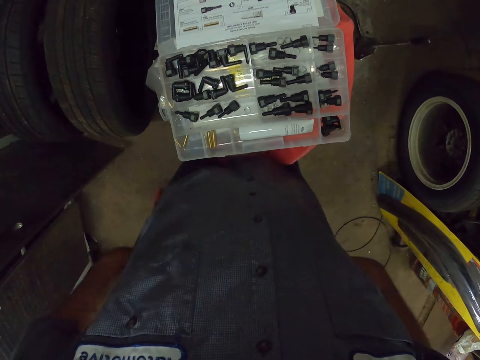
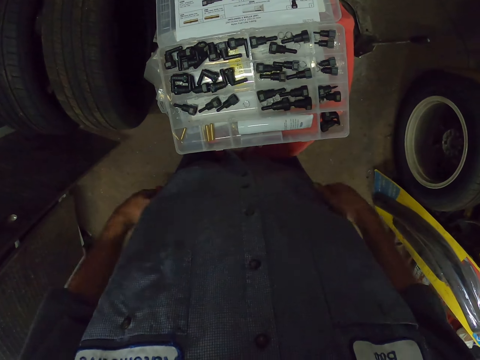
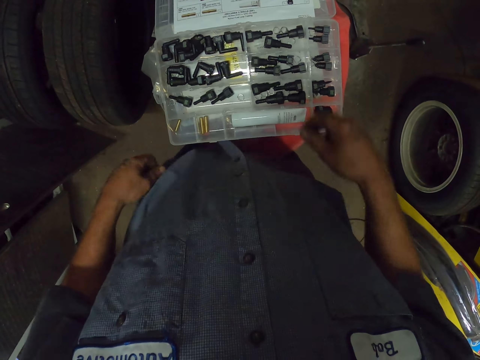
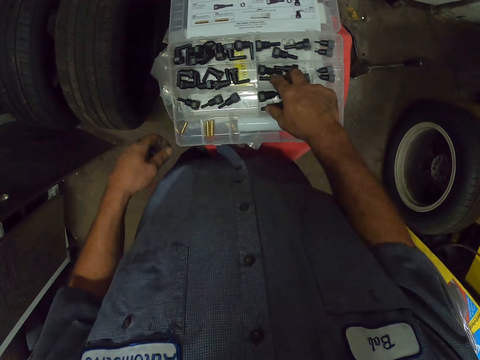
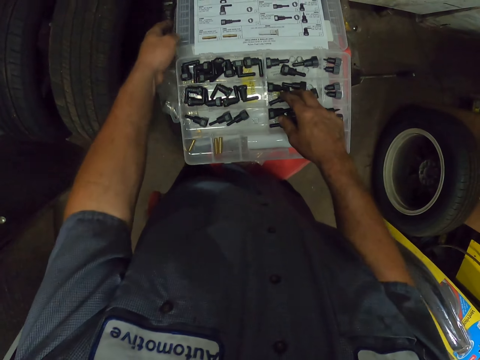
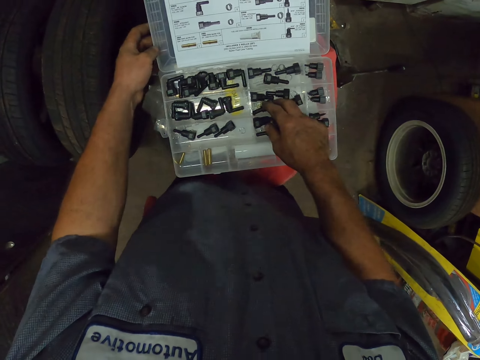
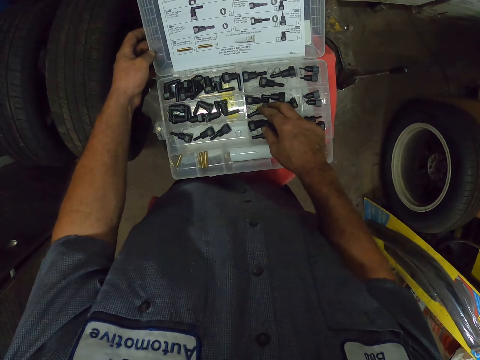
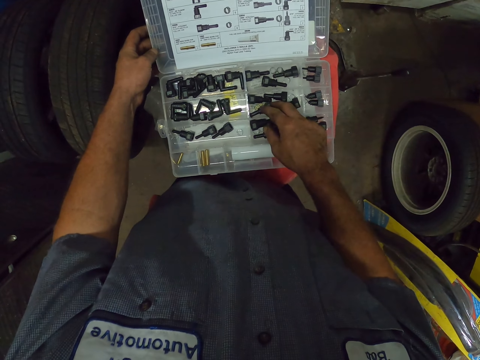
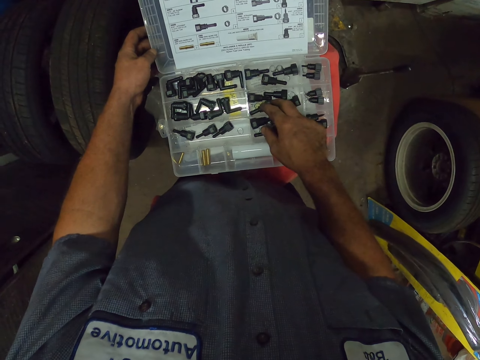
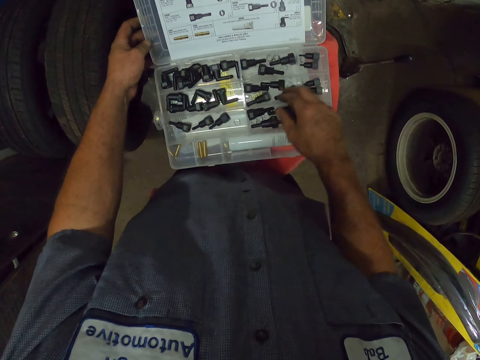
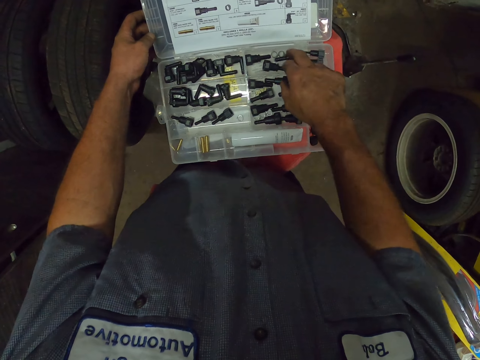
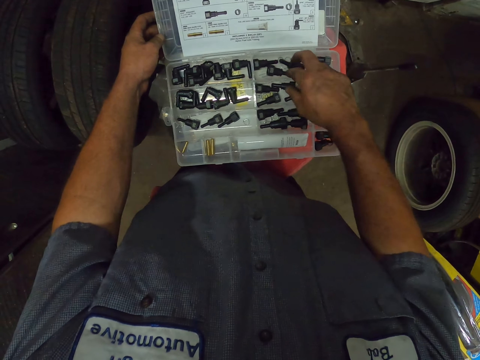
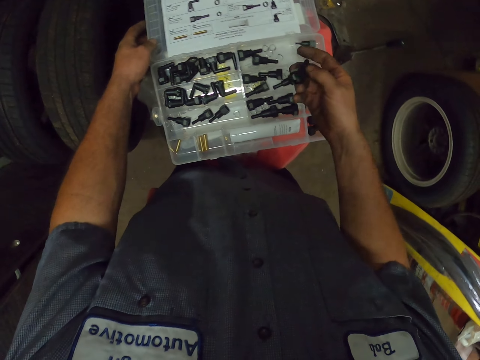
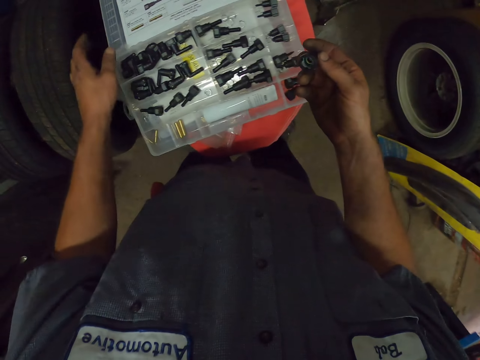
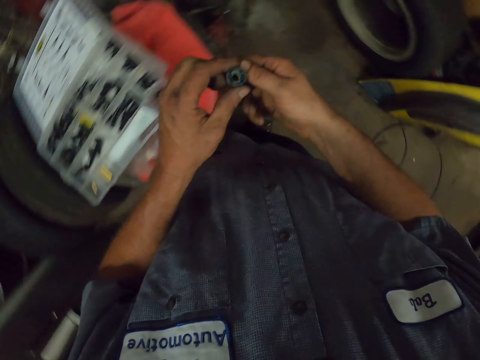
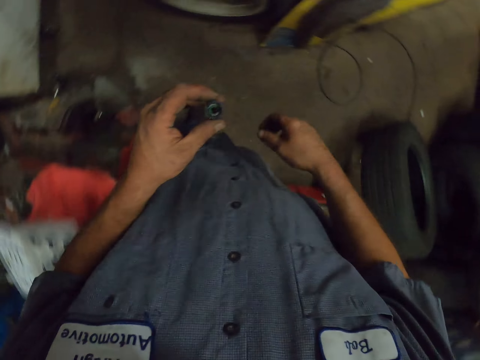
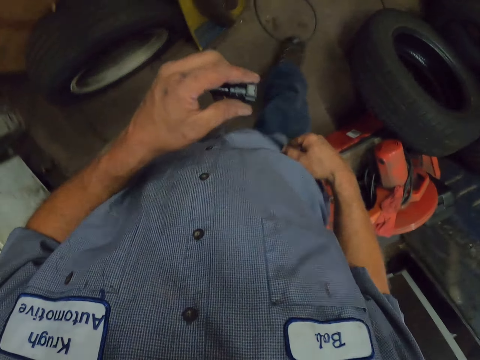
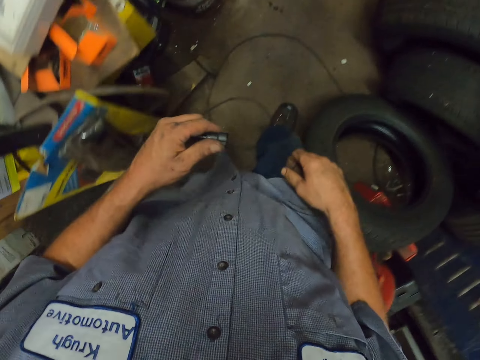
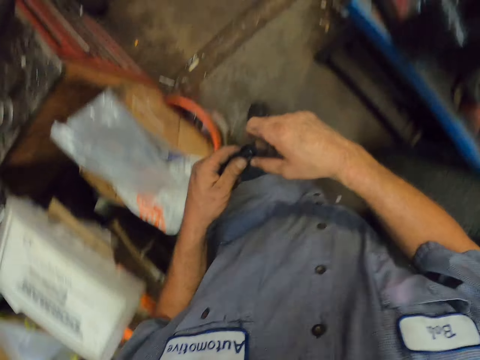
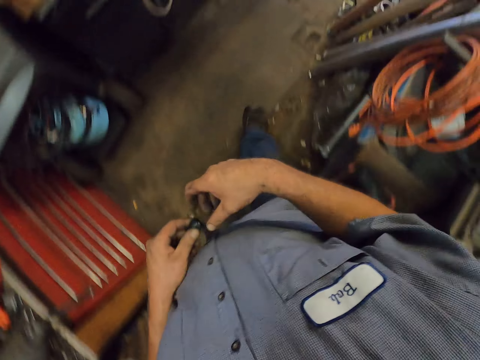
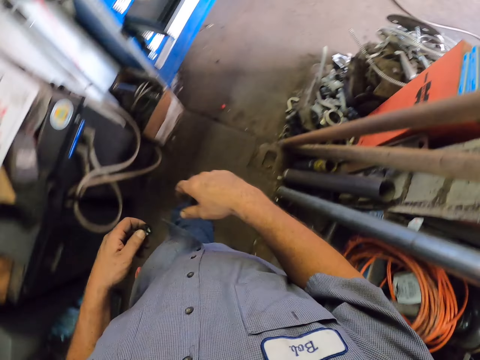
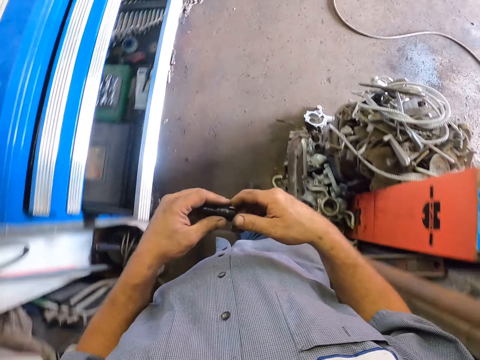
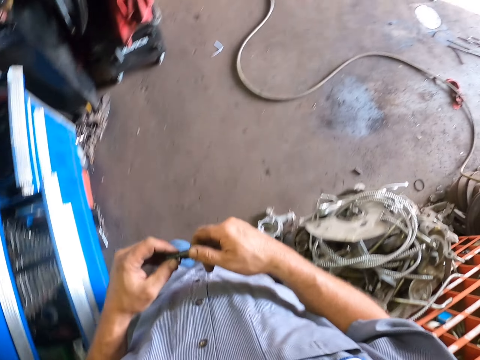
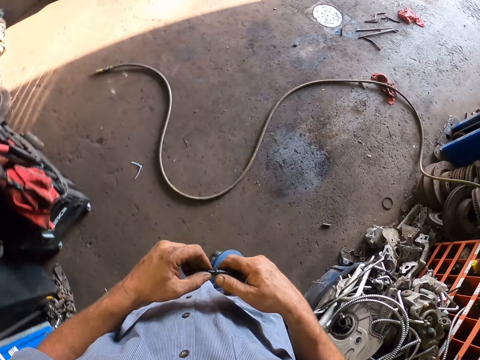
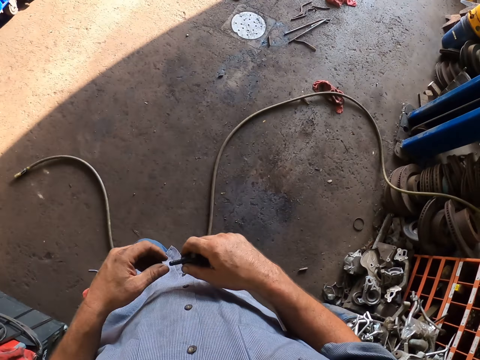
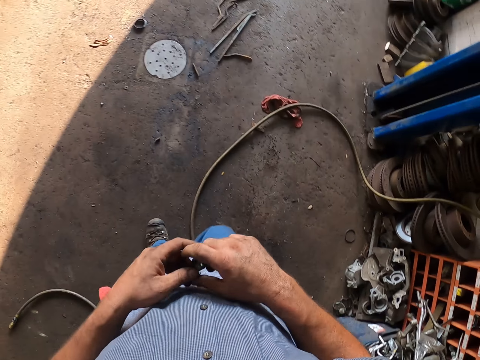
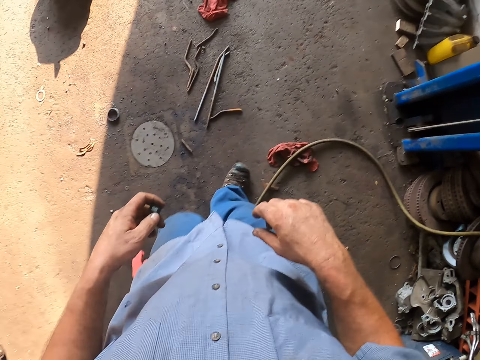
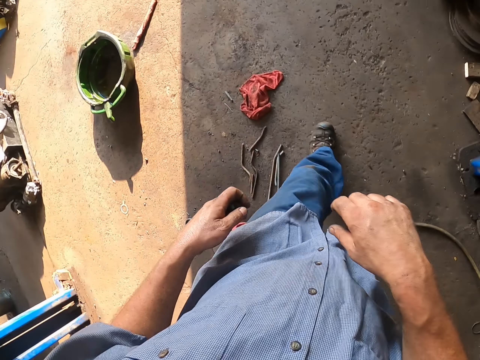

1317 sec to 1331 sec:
The camera wearer touches his shirt. He touches car spare parts. He holds a tool case. He picks a car spare part. He removes his hand from the tool case. He holds the car spare part with the other hand. He walks around. He touches the car spare part. He holds the car spare part. He moves his left hand apart. He holds the car spare part.

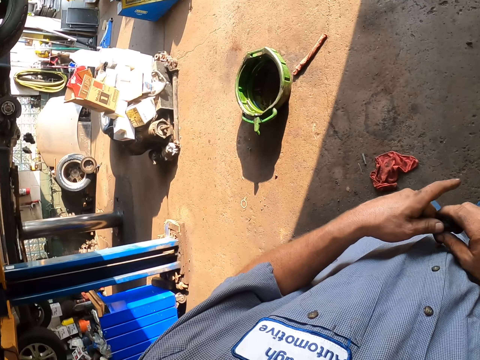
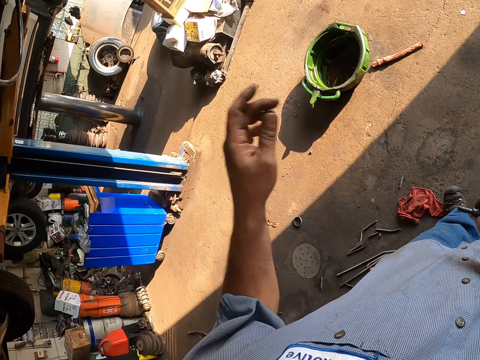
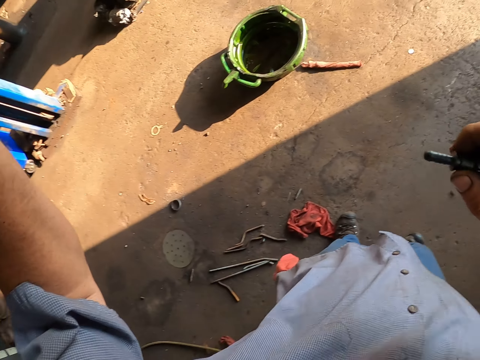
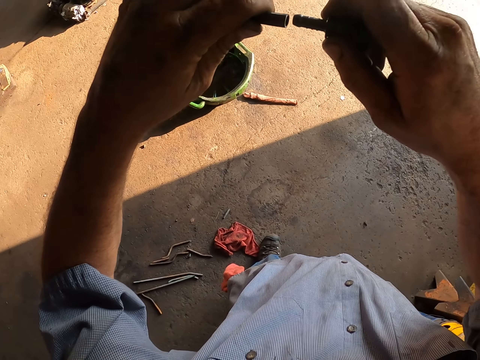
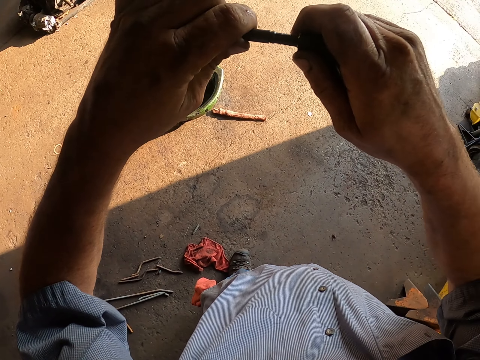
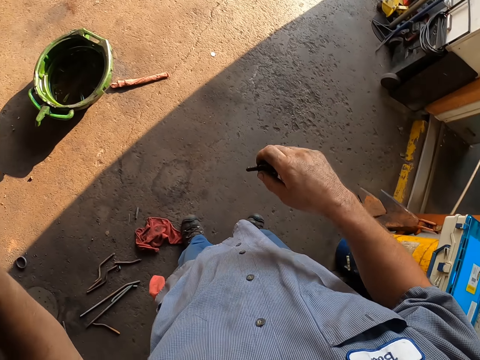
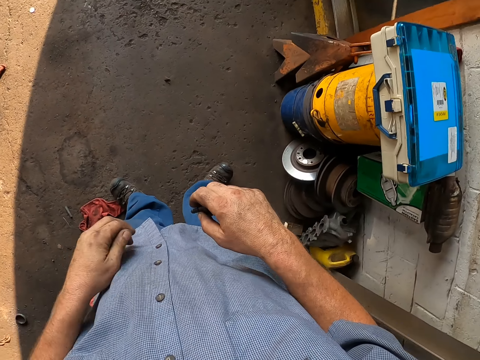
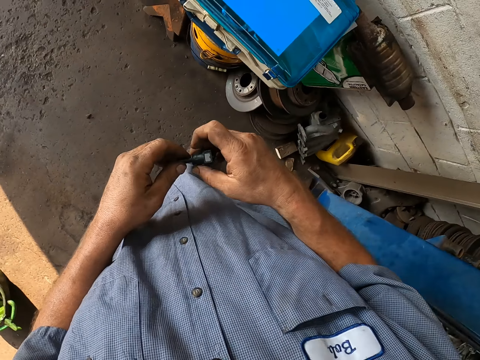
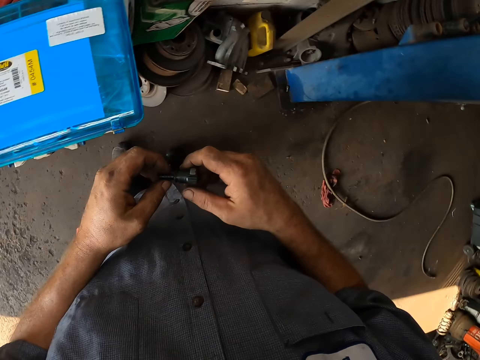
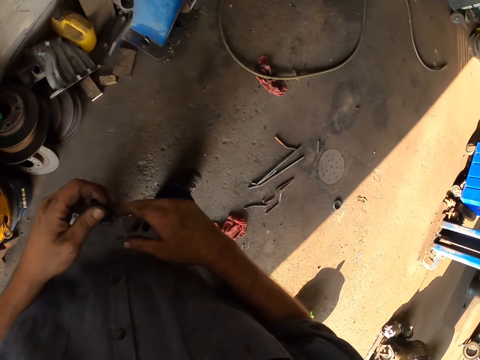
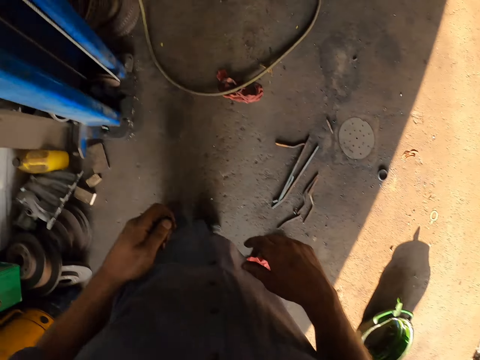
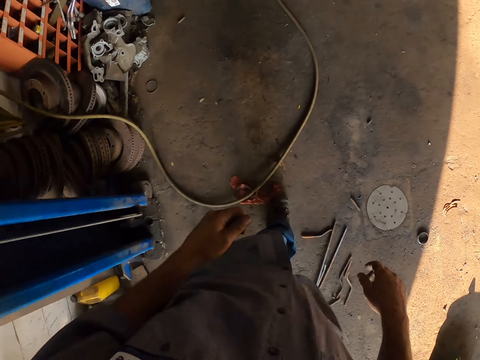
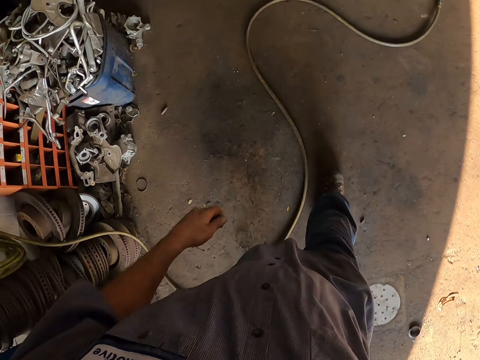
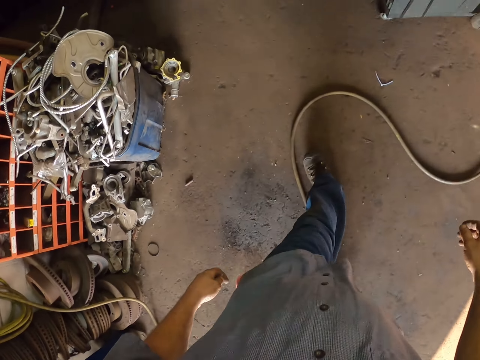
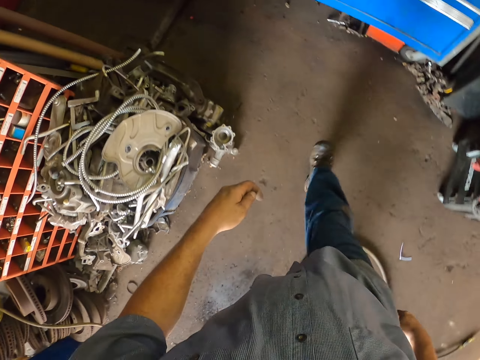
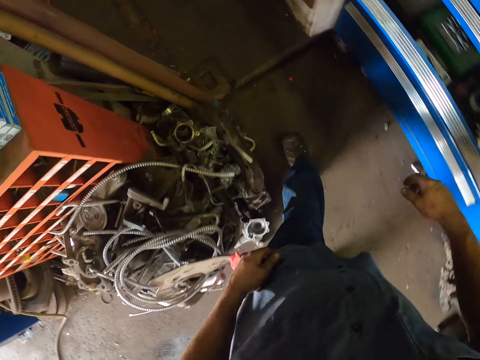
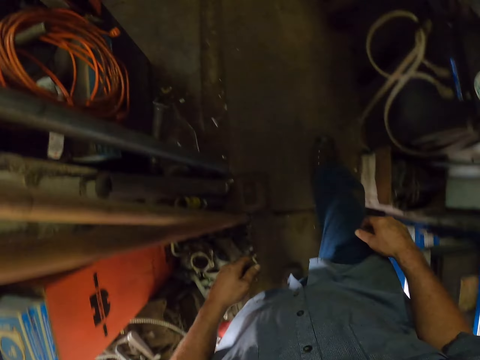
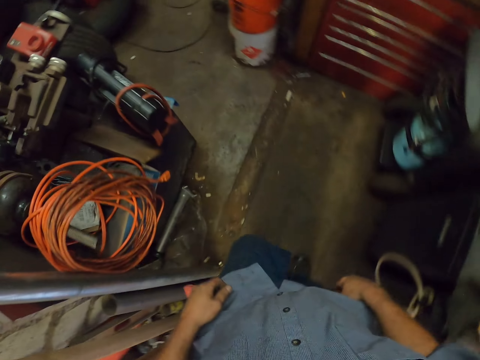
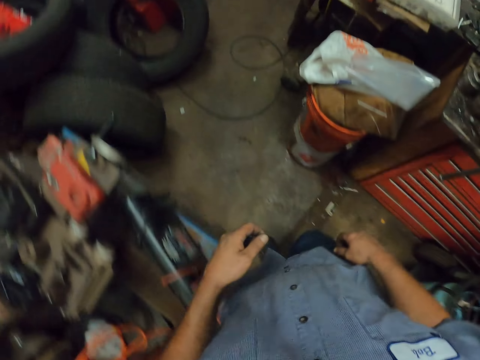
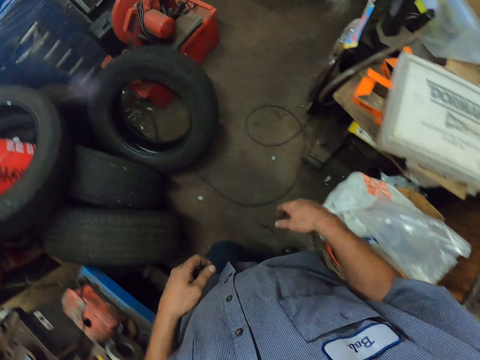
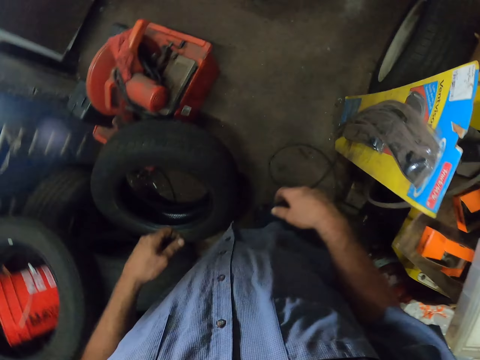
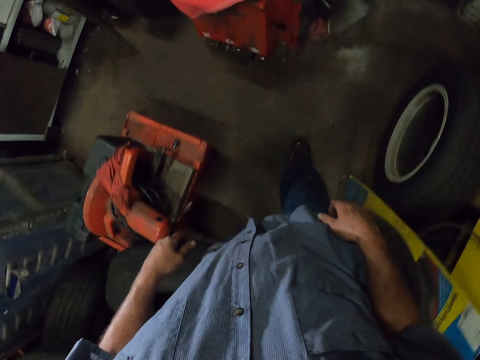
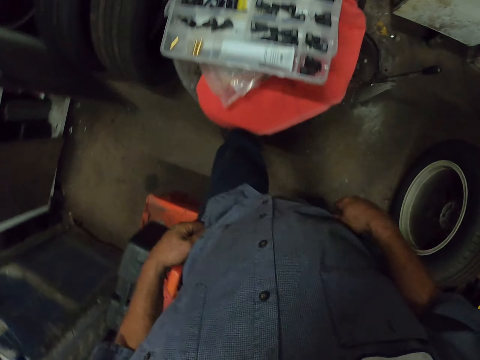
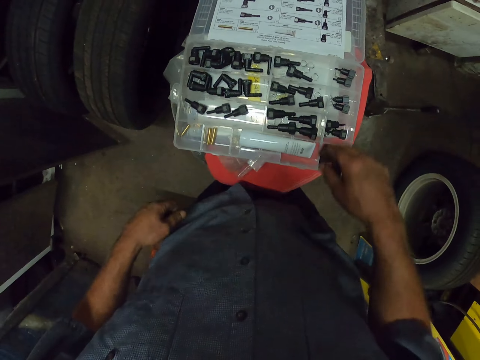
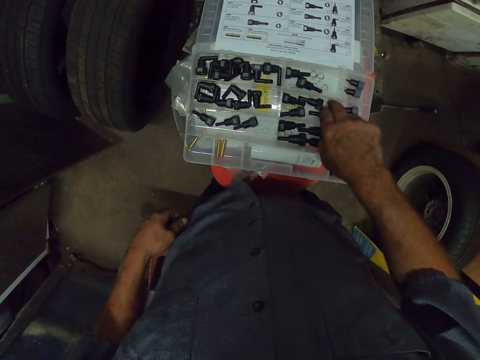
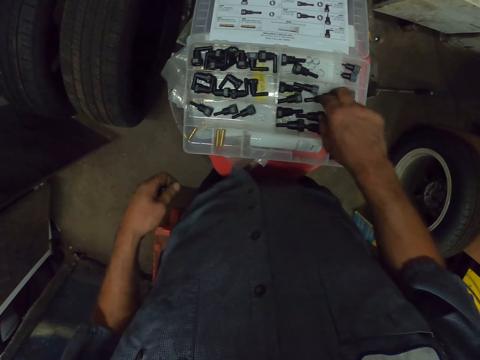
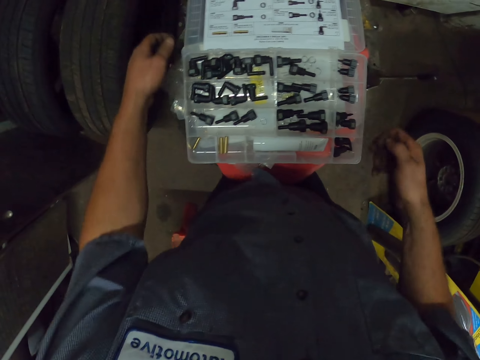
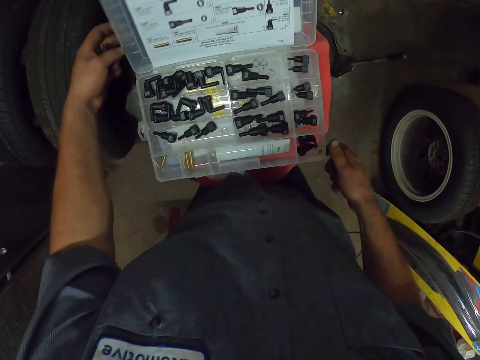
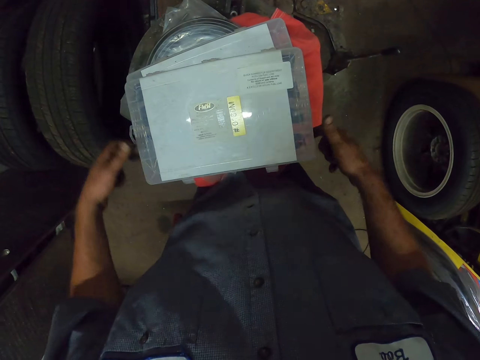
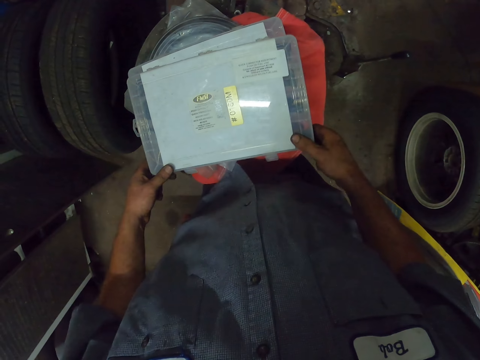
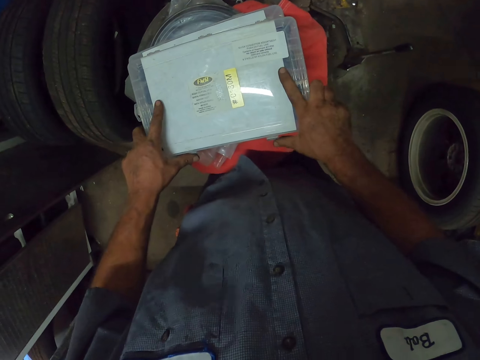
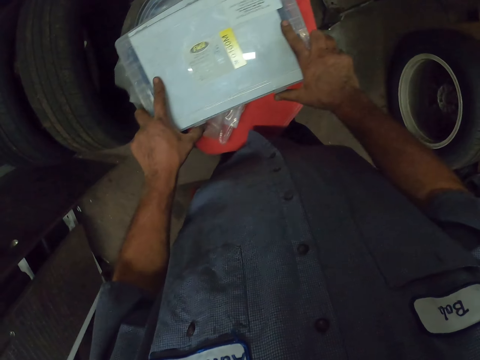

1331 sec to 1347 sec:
The camera wearer moves their left hand. They fix car spare parts with a pipe. They separate the car spare parts. They hold a car spare part. They walk around. They touch the car spare part. They hold the tool case. They cover the tool case. They lock the tool case.
